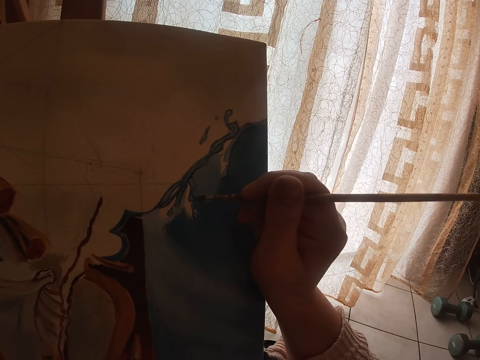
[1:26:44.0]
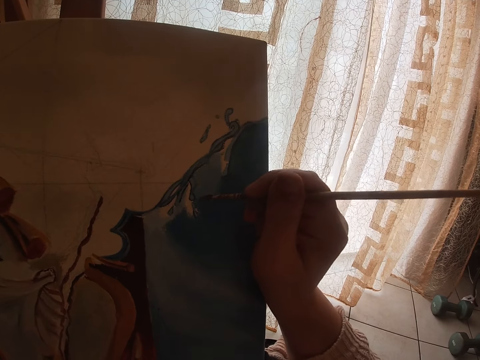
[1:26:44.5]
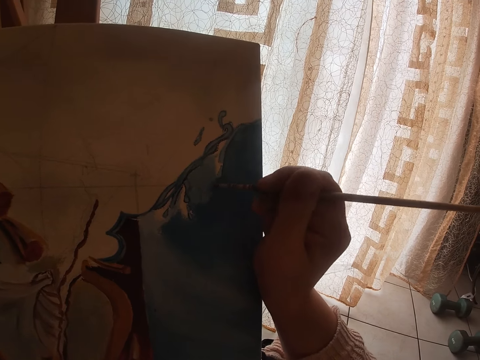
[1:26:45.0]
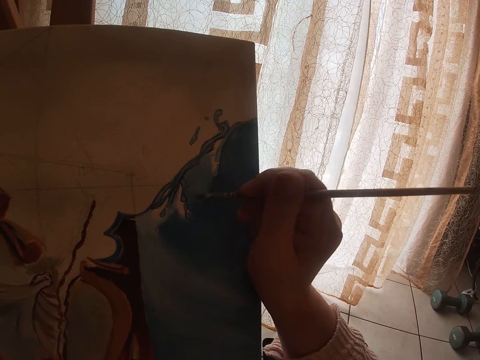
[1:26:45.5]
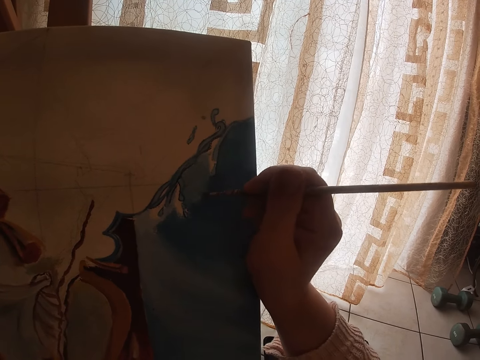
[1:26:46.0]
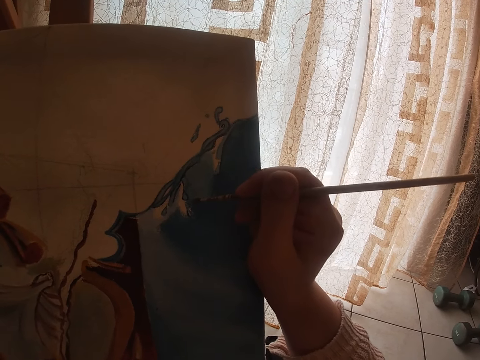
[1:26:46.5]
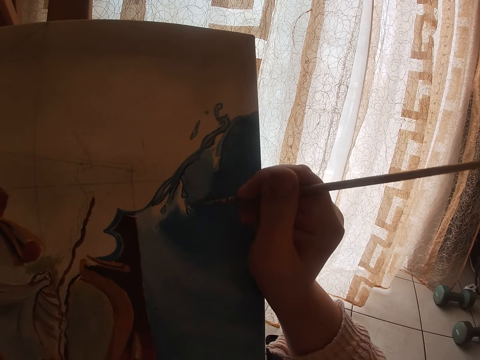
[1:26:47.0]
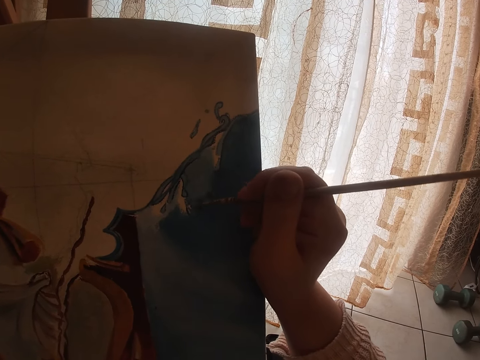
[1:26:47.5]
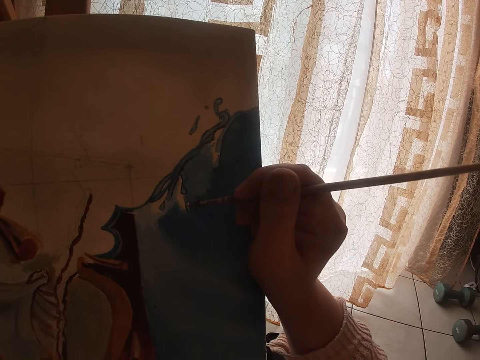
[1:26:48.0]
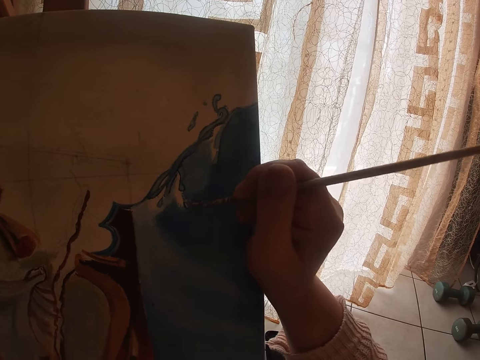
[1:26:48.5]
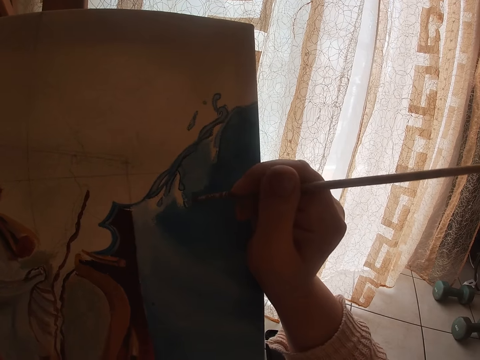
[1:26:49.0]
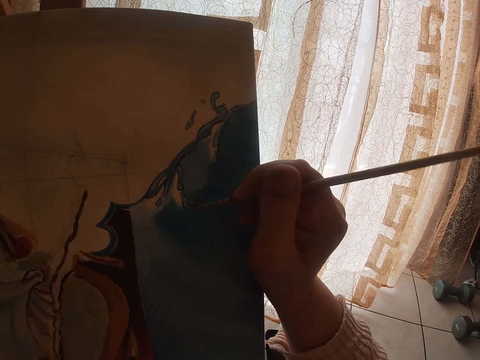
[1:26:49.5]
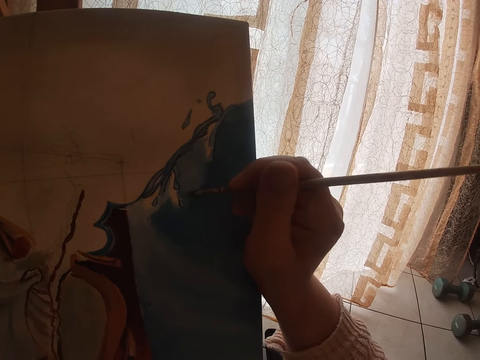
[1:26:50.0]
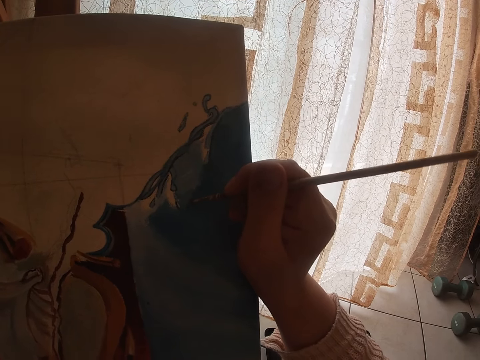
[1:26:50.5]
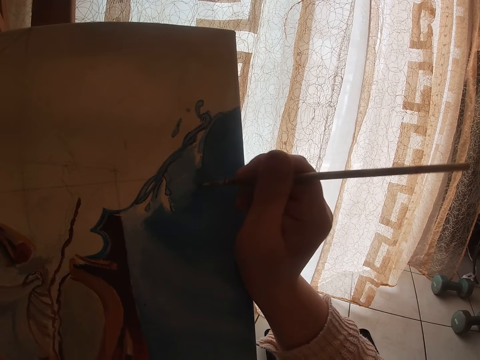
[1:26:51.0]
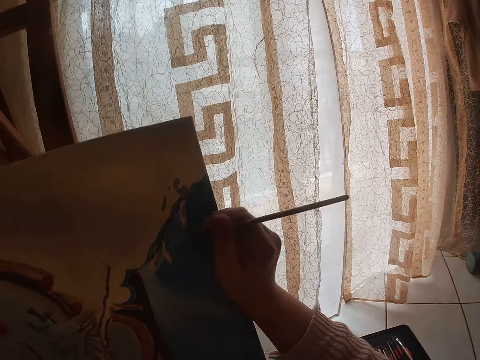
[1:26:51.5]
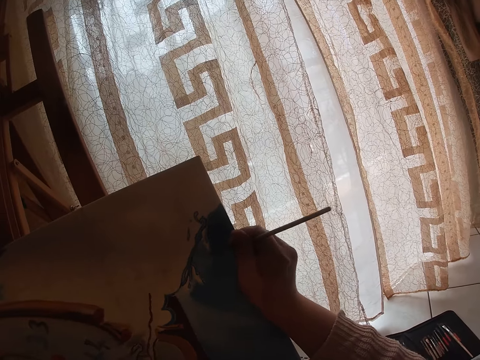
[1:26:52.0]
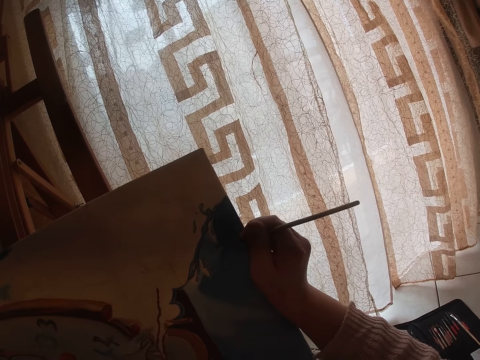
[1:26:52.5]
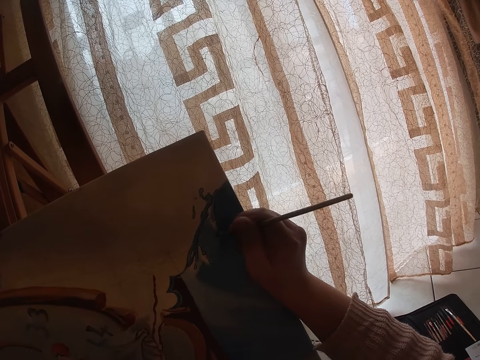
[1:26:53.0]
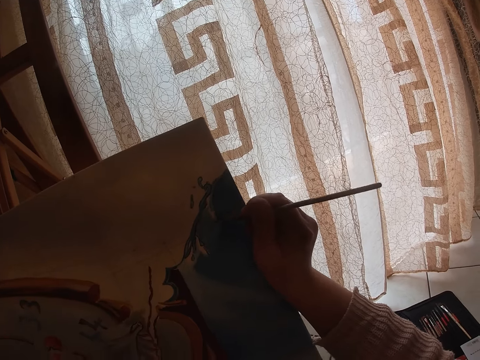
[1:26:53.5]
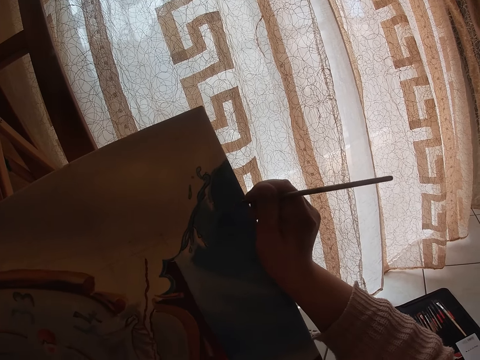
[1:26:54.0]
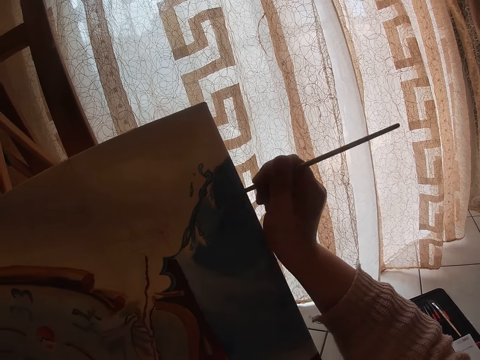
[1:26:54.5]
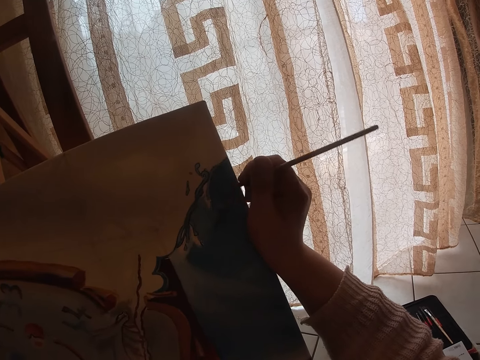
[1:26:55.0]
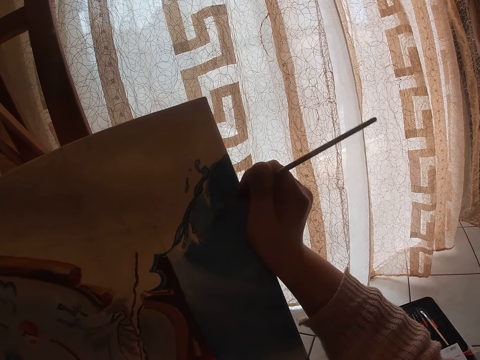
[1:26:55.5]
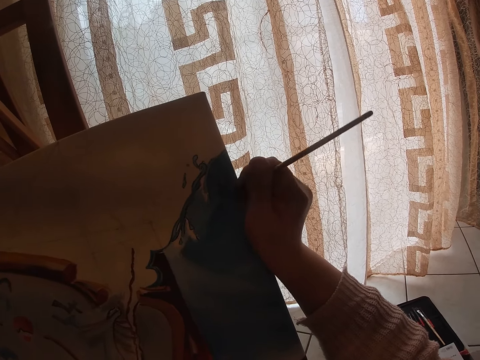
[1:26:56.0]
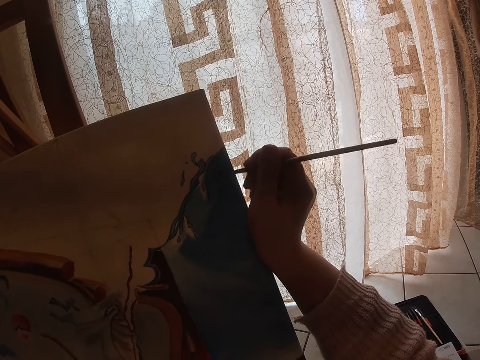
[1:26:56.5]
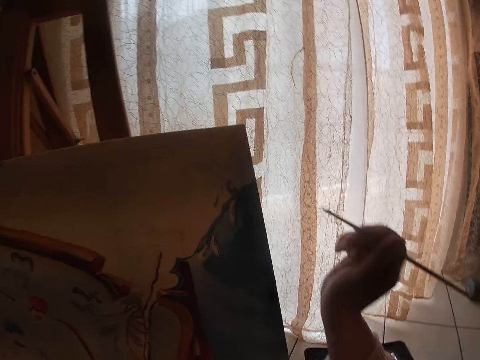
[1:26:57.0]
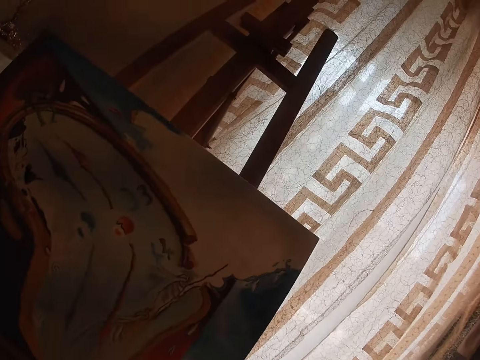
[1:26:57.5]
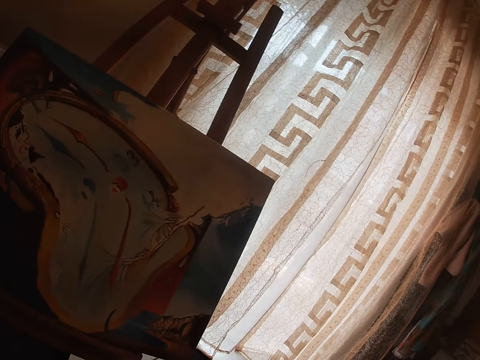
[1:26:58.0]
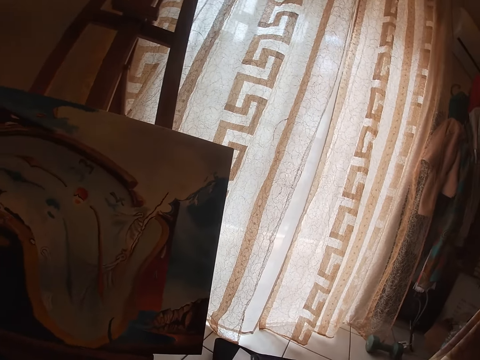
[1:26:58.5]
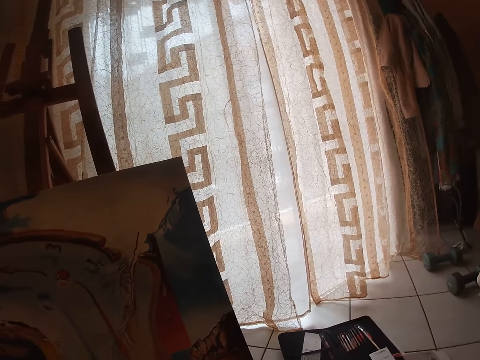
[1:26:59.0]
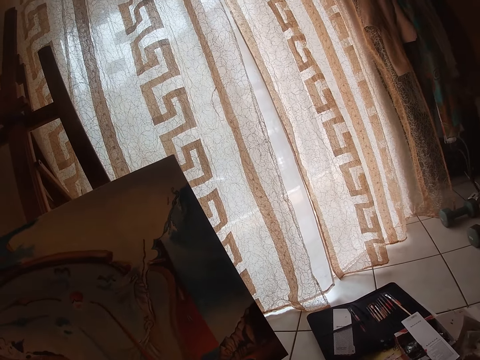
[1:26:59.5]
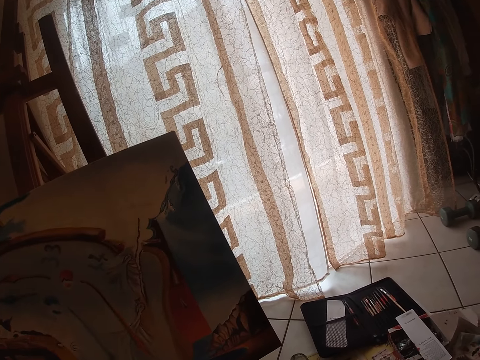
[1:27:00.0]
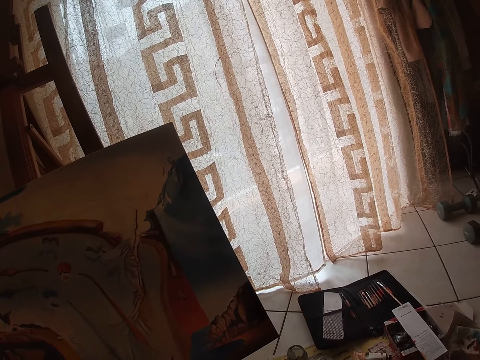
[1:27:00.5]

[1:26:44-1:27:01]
The camera wearer moves.

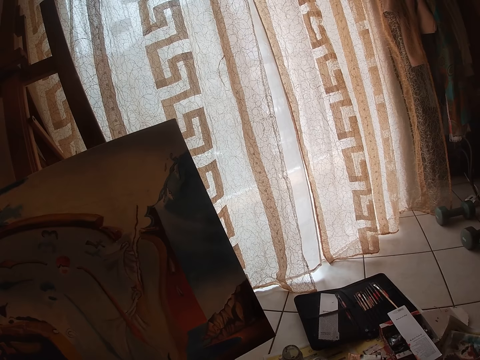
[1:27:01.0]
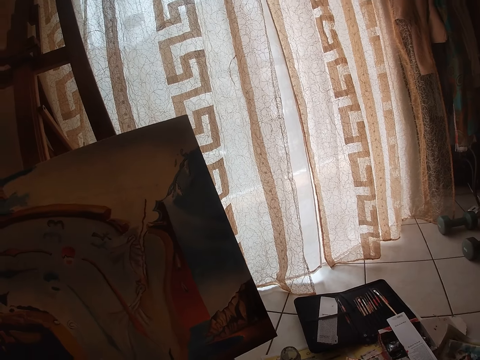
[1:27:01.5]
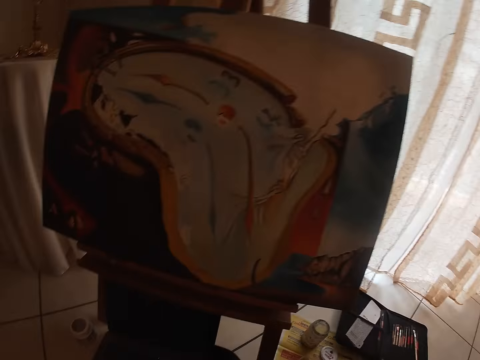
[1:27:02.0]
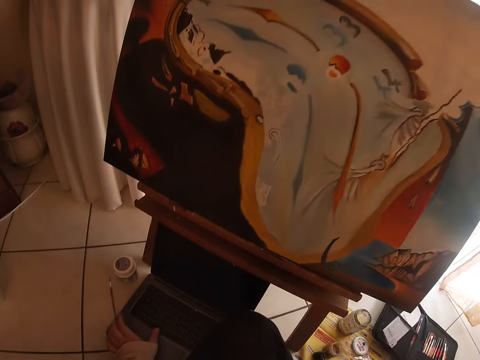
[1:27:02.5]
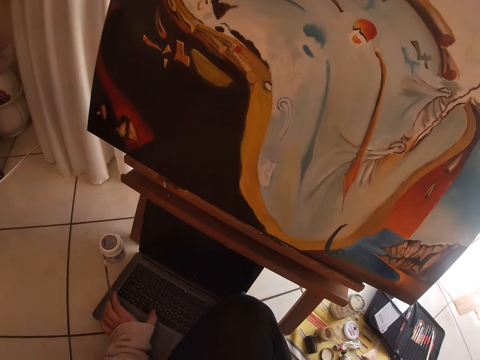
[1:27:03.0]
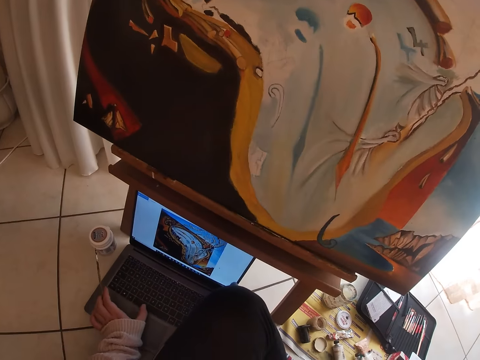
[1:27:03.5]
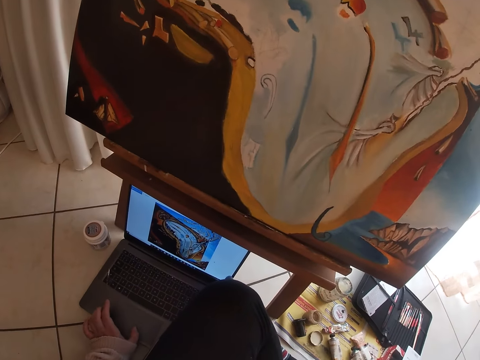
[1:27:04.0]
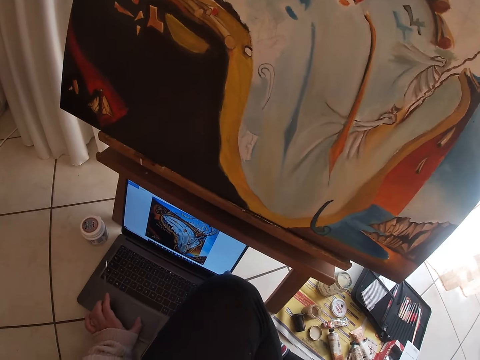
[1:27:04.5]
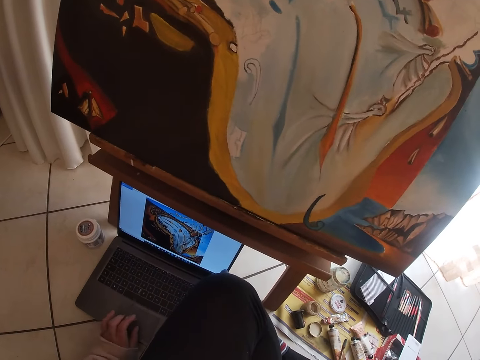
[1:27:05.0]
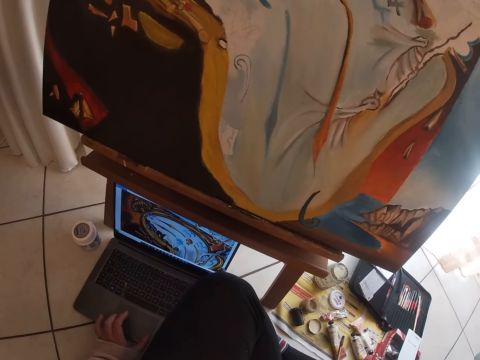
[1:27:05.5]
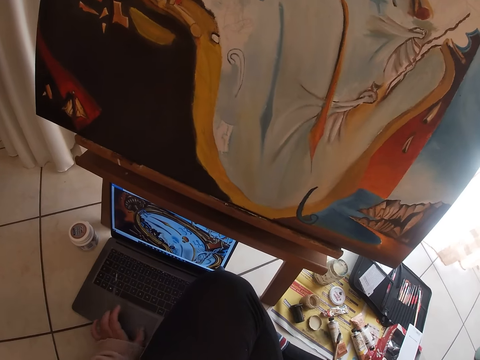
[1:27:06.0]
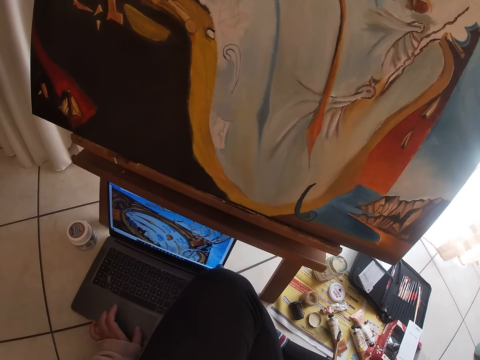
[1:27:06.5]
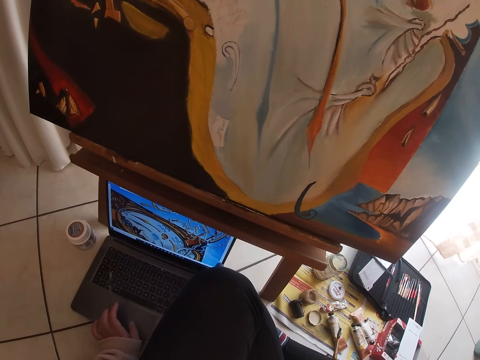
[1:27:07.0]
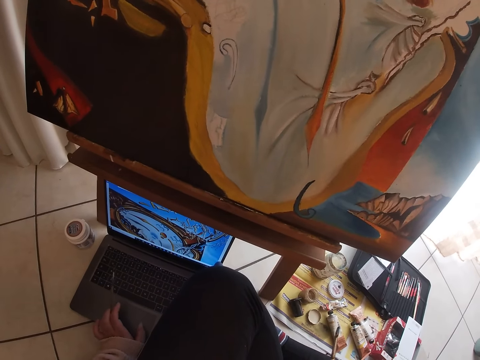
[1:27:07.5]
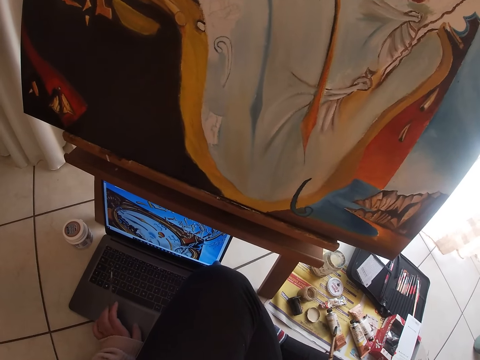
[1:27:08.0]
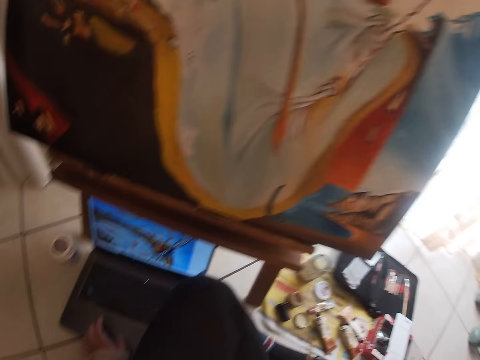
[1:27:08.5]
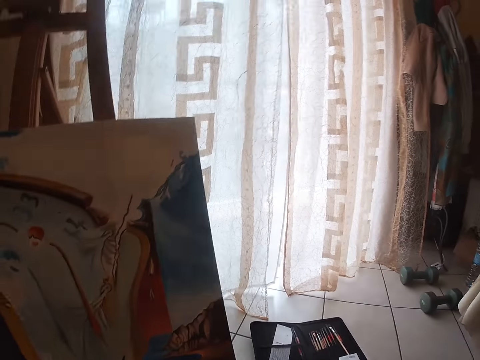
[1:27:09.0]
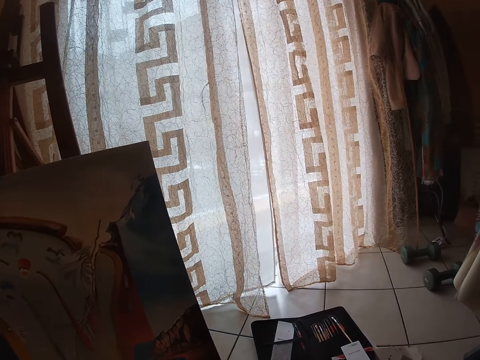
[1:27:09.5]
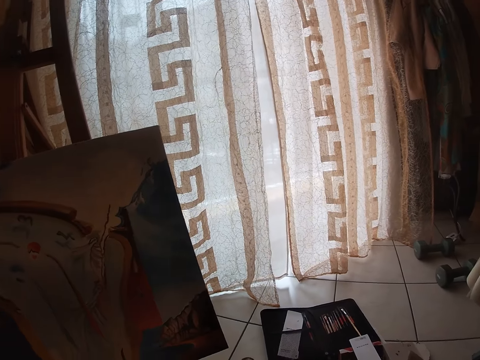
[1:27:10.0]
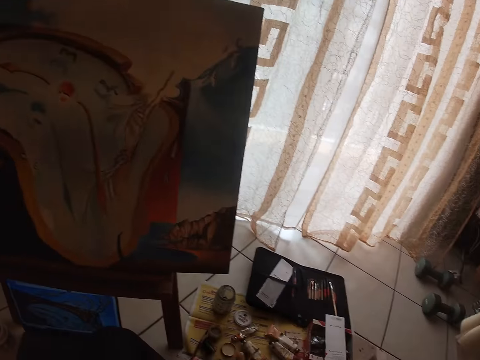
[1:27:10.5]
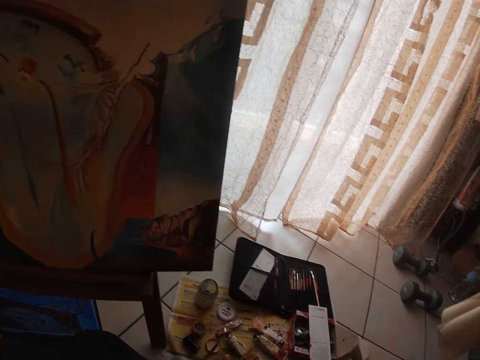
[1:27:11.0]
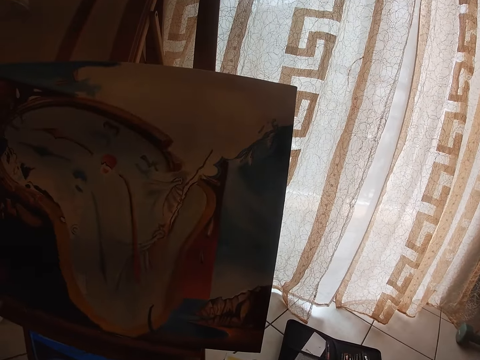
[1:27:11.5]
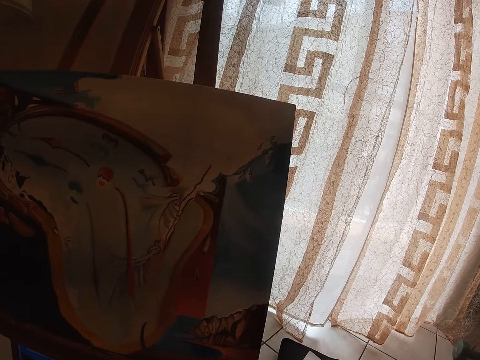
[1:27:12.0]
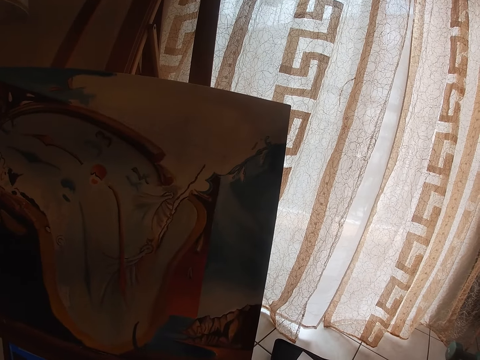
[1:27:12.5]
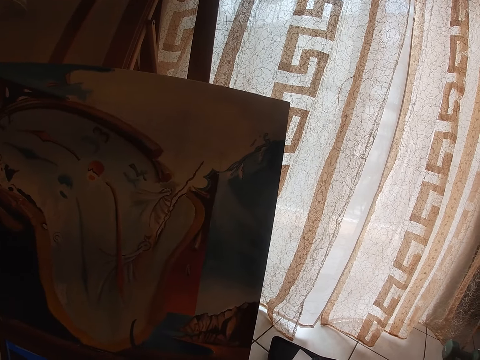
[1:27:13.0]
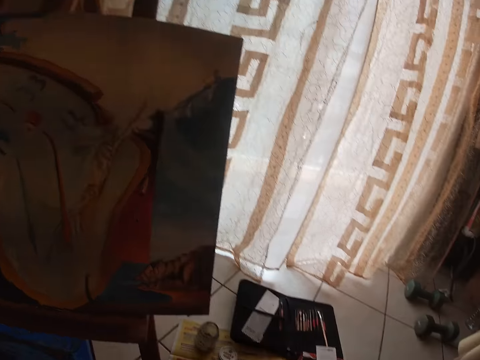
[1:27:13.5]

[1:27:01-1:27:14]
The camera wearer presses the space button on a laptop on the floor with her left hand. She scrolls on the laptop on the floor with her left hand. She zooms the image on the laptop. She moves around.
